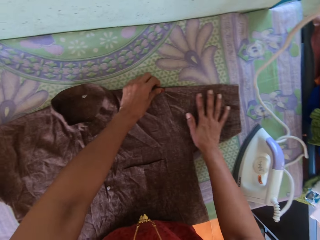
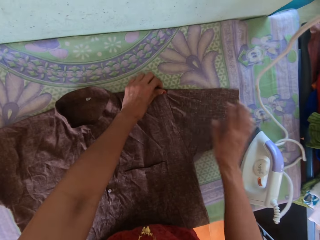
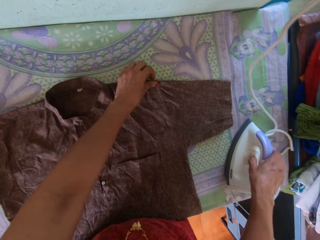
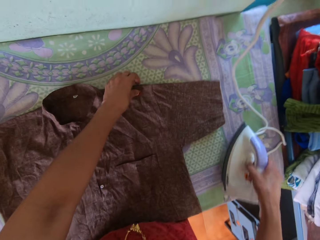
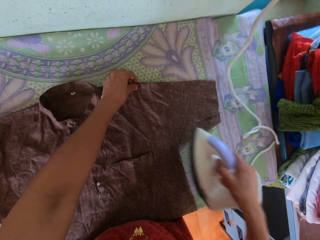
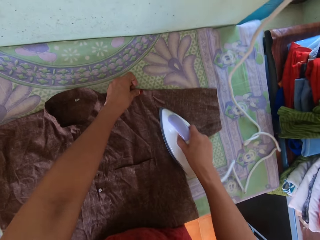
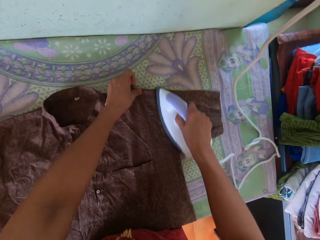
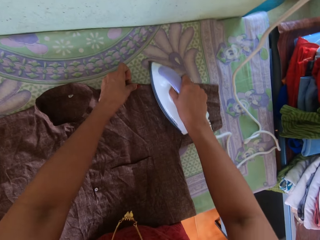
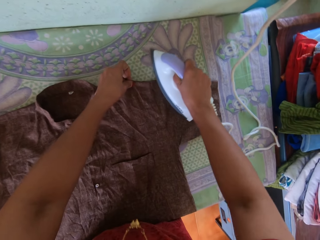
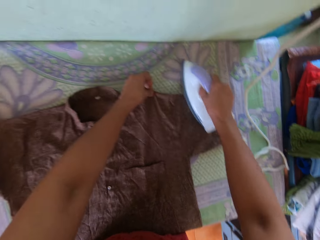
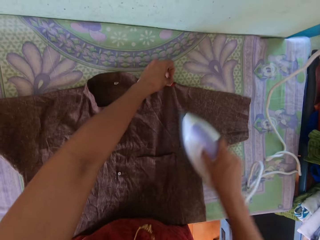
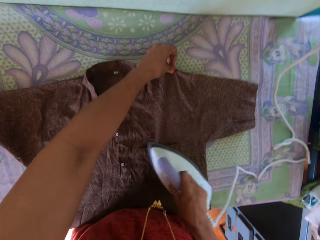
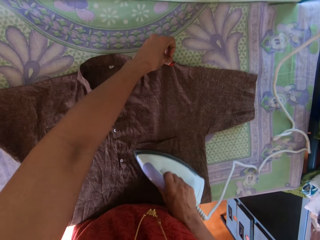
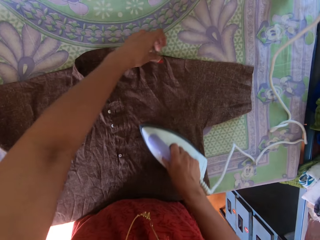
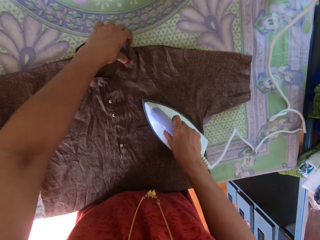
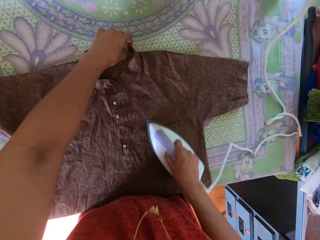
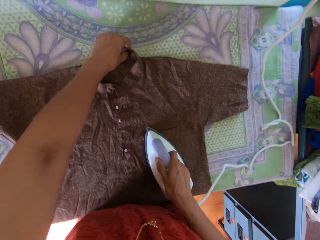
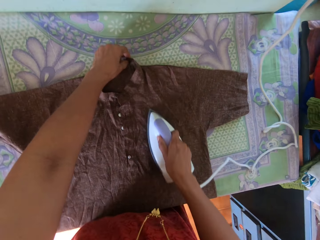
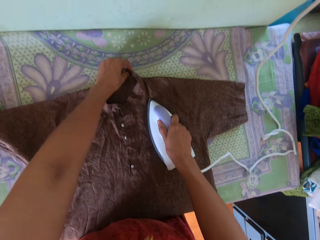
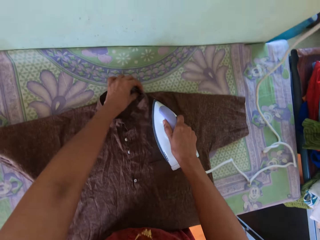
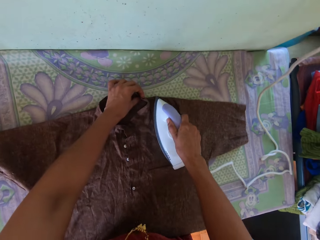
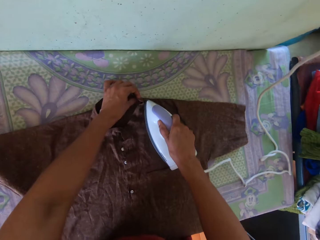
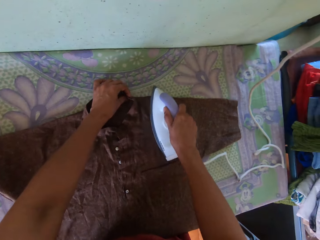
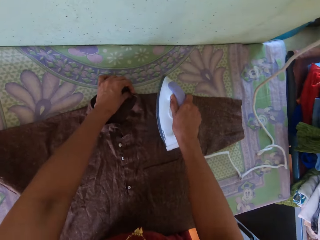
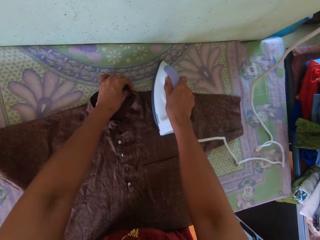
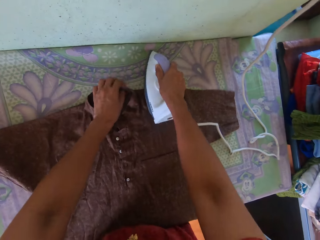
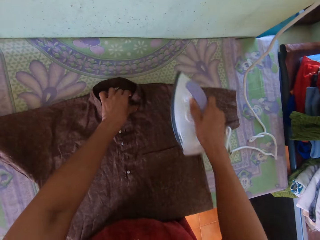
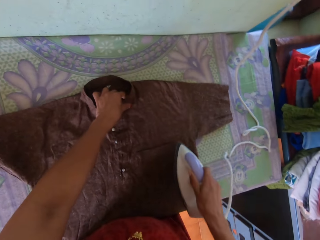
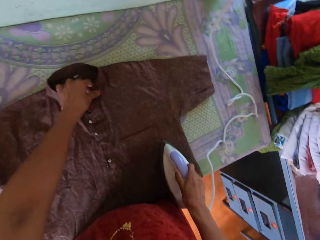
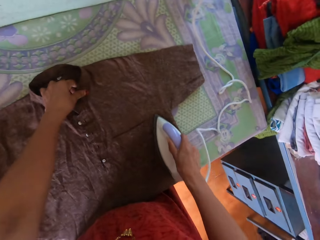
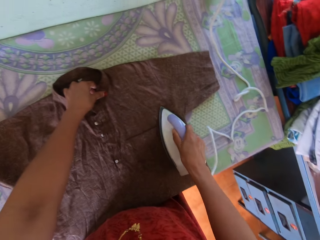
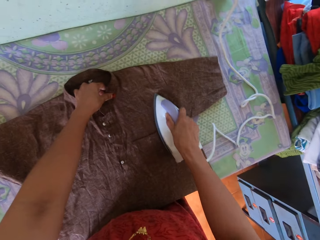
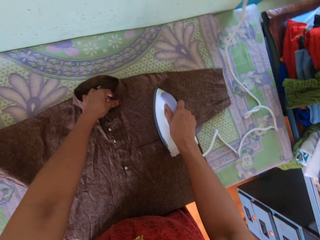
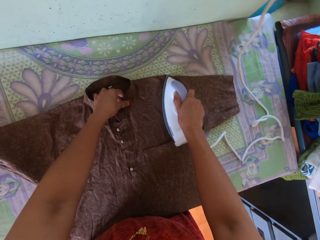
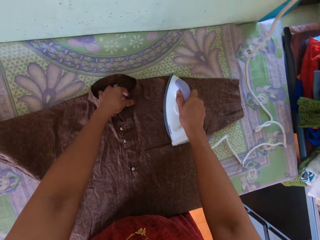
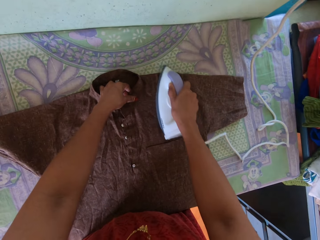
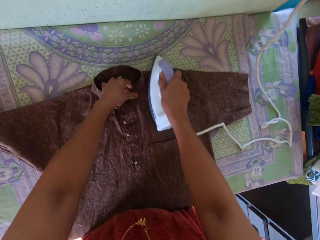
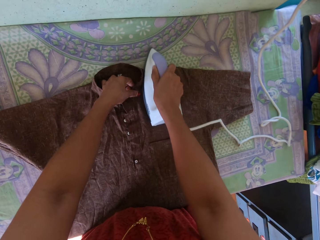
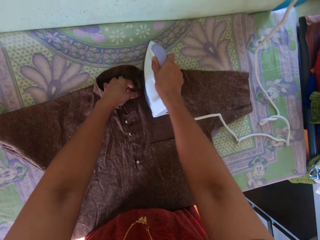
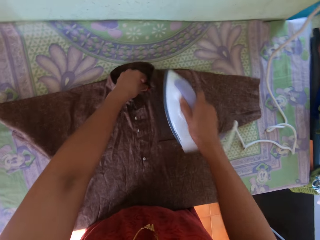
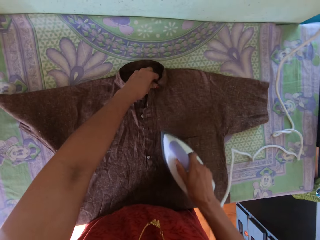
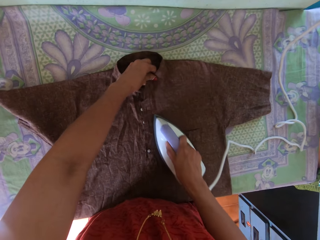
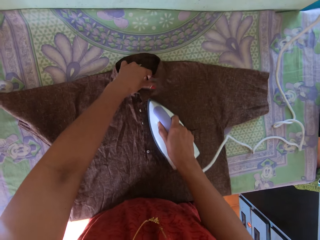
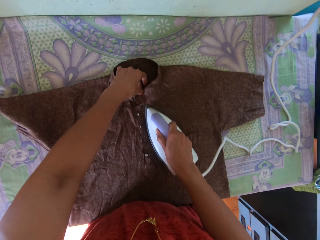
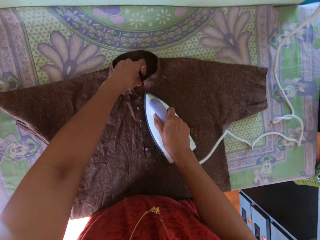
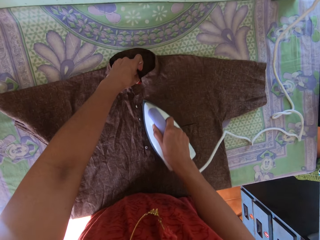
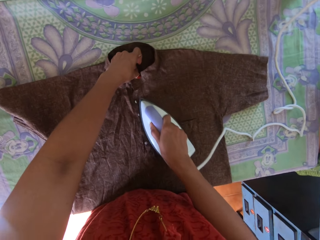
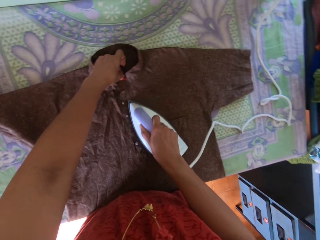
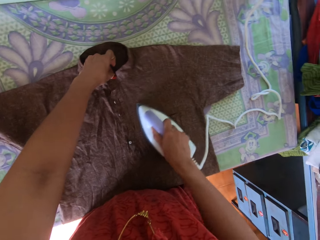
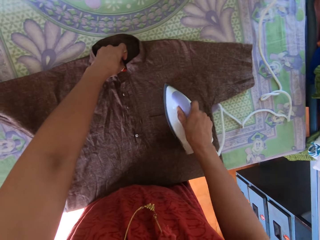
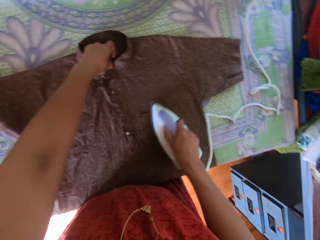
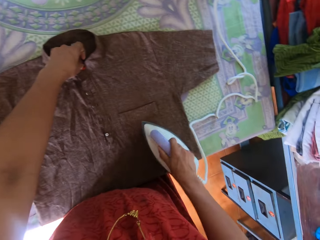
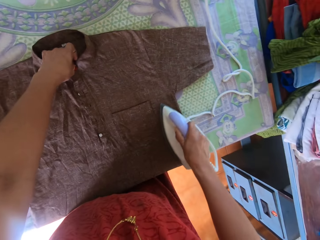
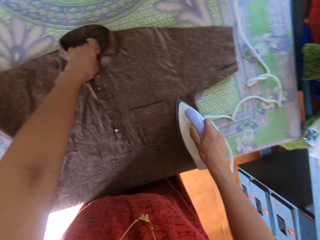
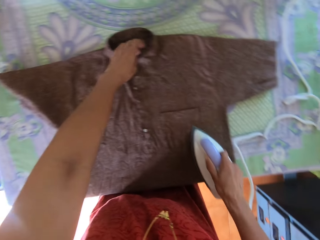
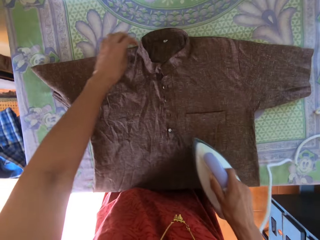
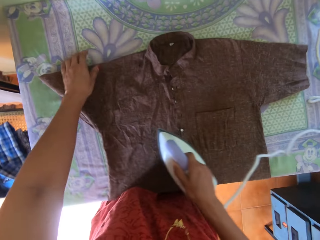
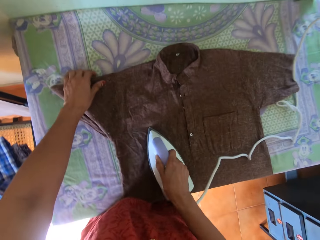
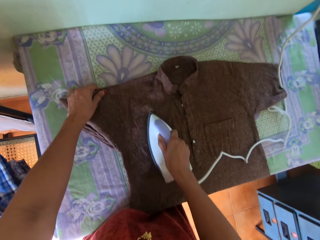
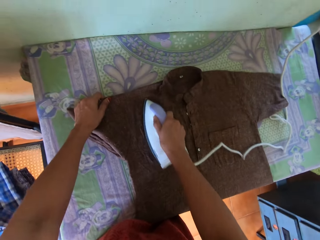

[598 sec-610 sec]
The camera wearer picks up the iron box from the table. They iron the shirt.

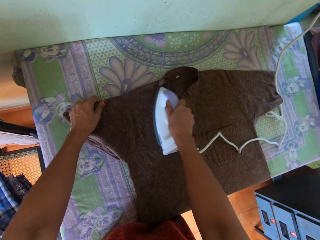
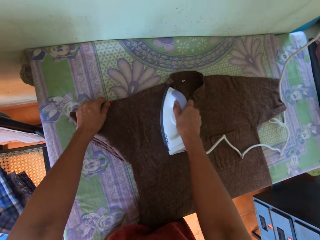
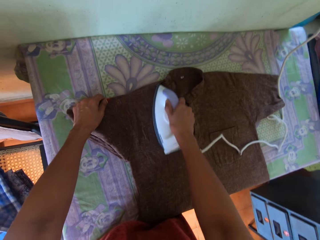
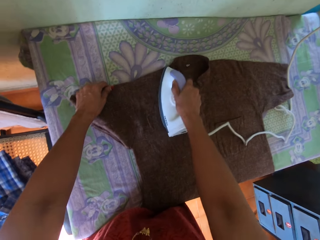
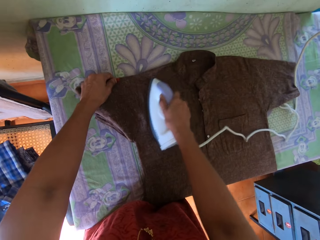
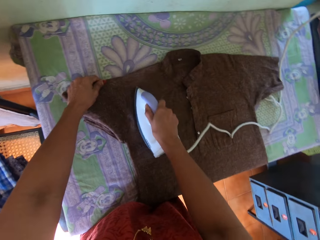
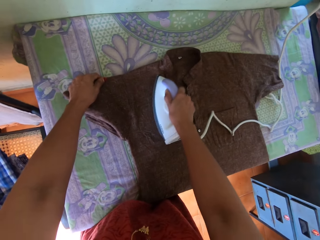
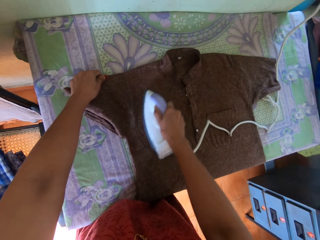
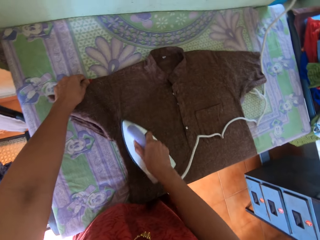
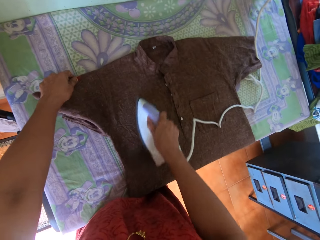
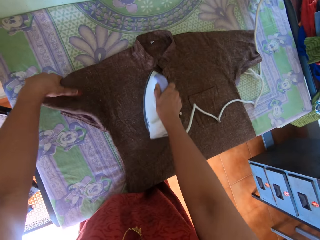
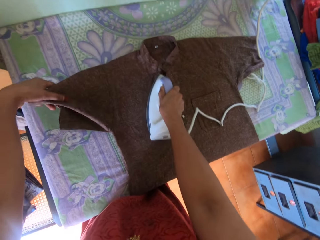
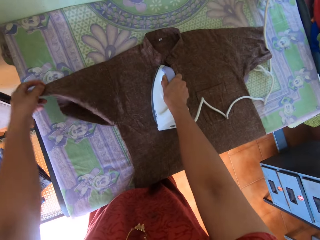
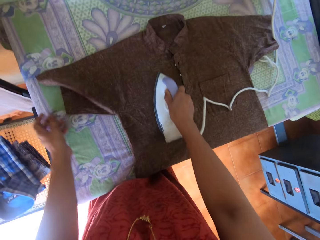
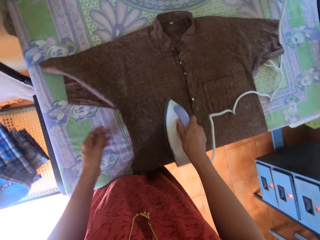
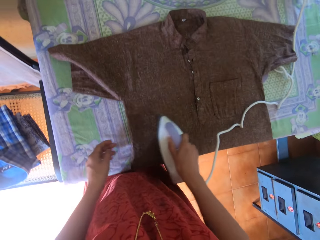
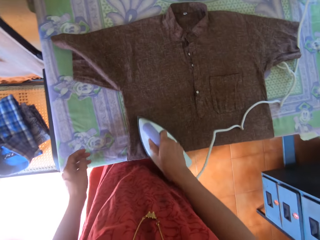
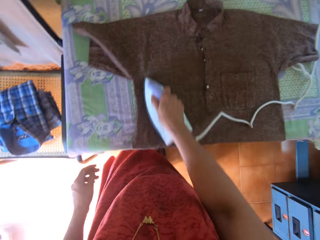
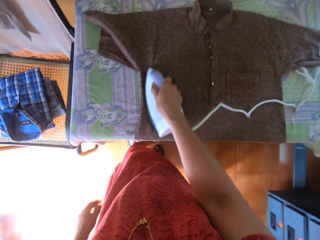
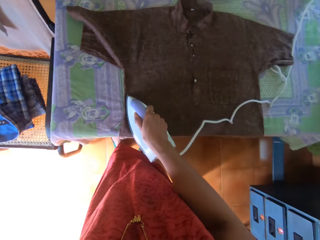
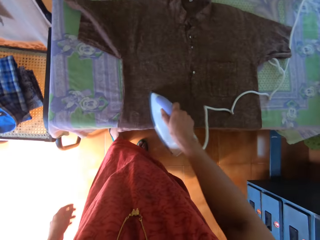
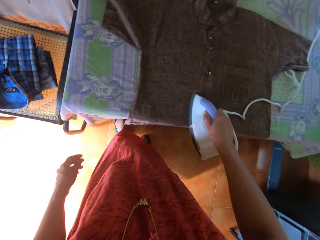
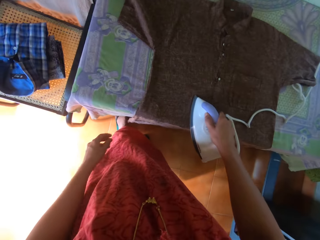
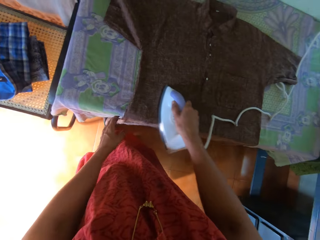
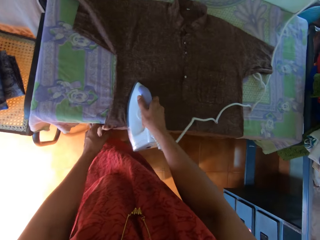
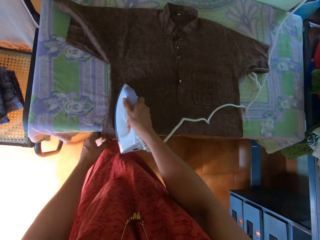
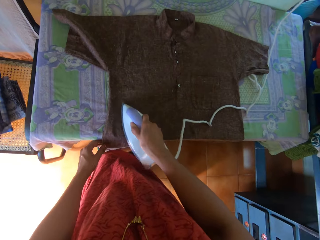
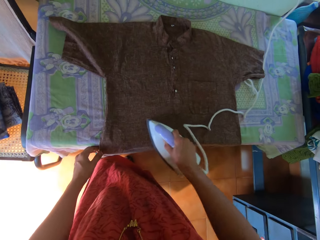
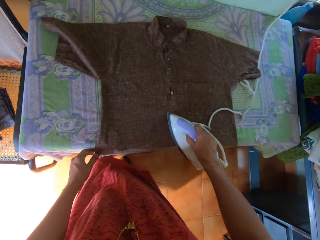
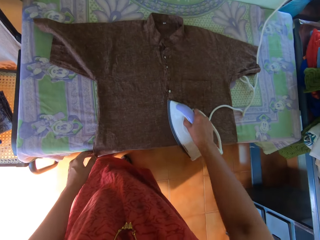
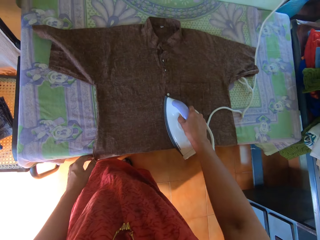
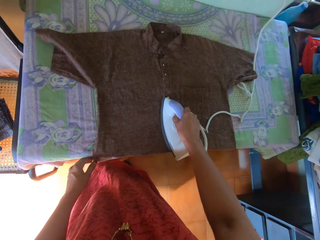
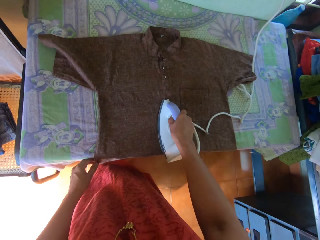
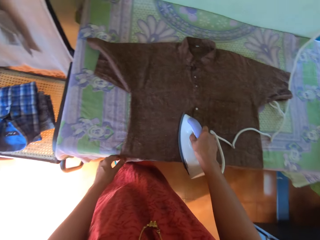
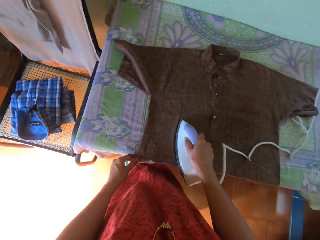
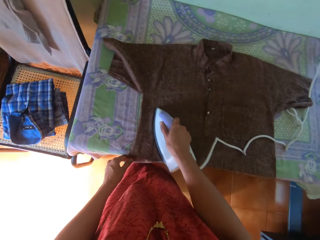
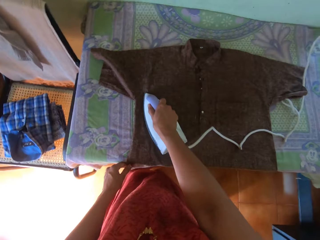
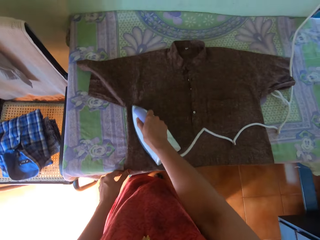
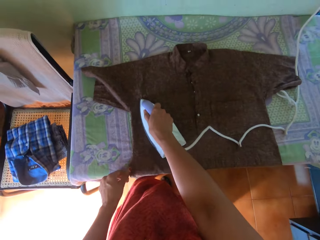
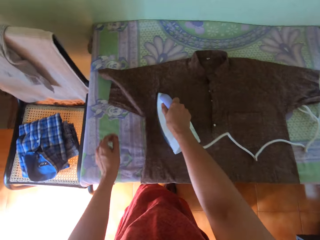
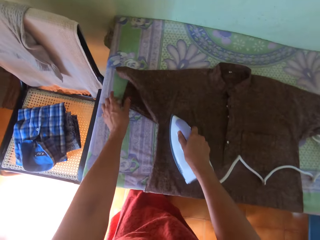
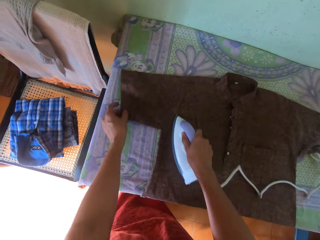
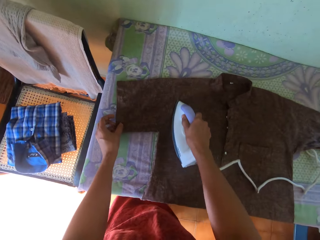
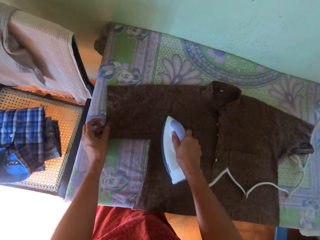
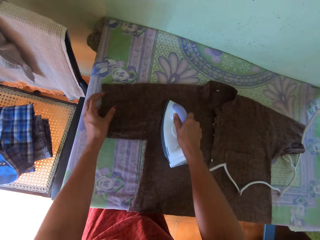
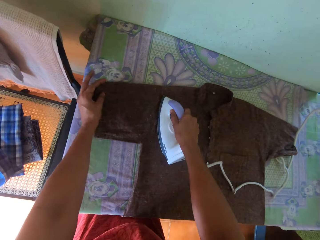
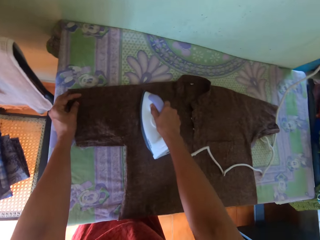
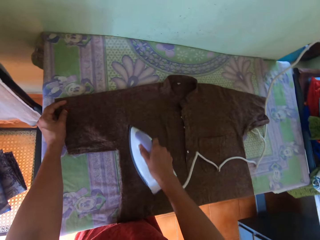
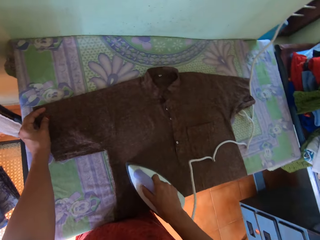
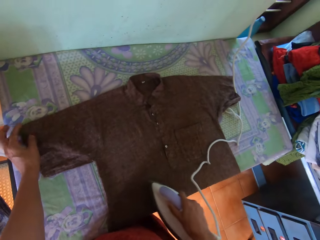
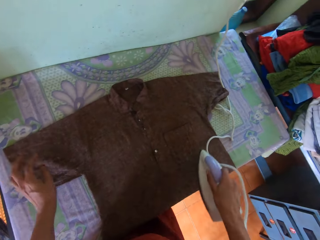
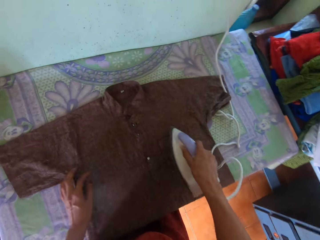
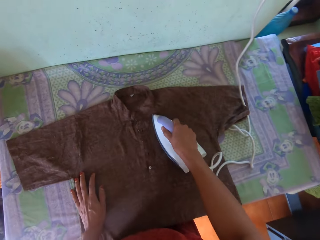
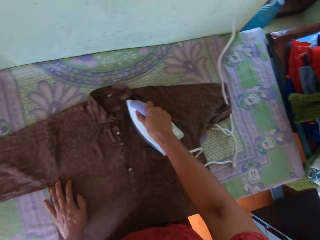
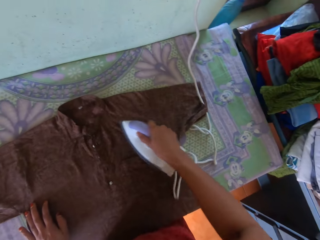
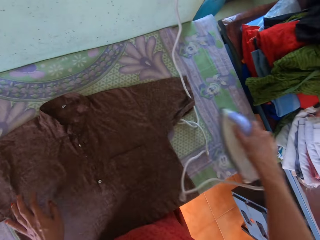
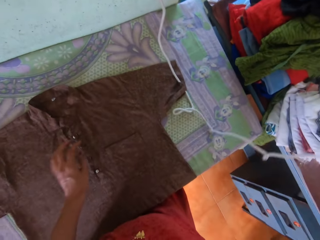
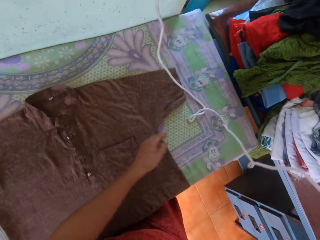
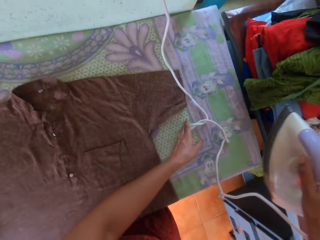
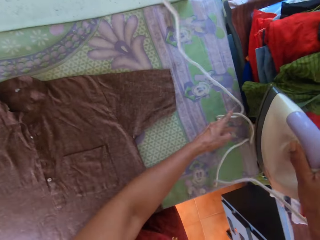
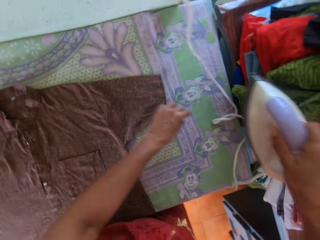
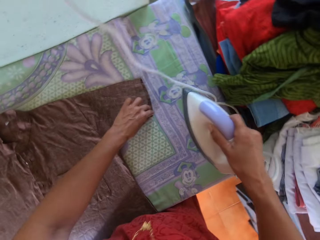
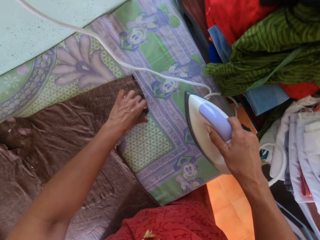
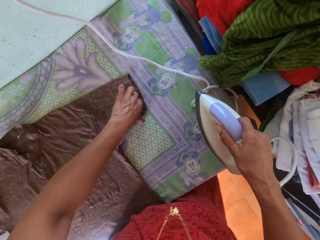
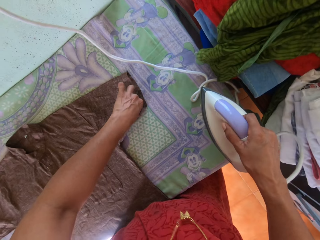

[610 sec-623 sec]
The camera wearer adjusts the shirt on the table. They iron the shirt. They move the iron box.
